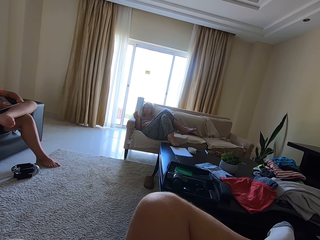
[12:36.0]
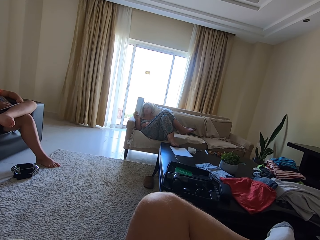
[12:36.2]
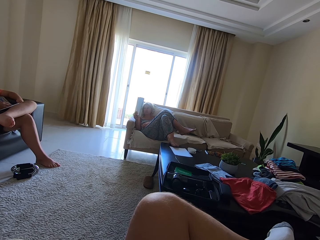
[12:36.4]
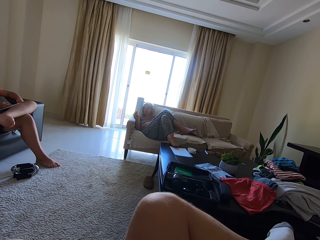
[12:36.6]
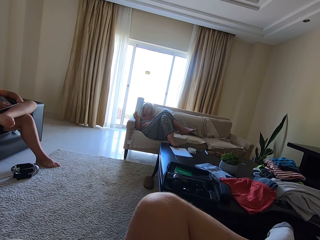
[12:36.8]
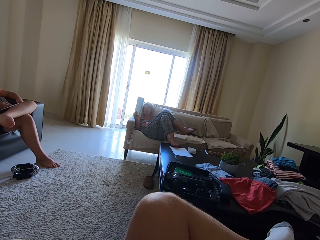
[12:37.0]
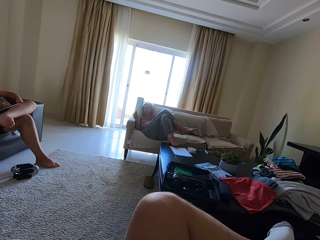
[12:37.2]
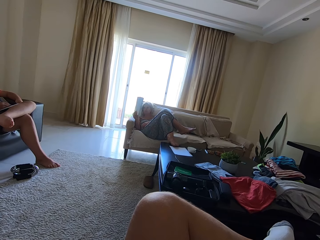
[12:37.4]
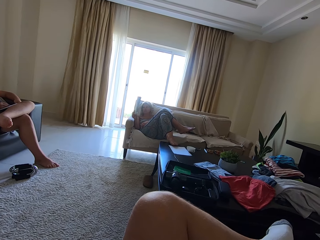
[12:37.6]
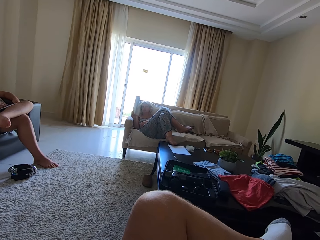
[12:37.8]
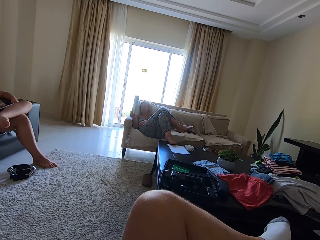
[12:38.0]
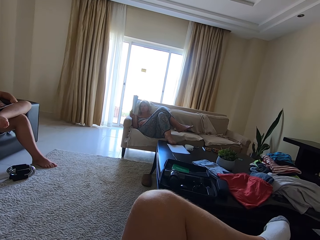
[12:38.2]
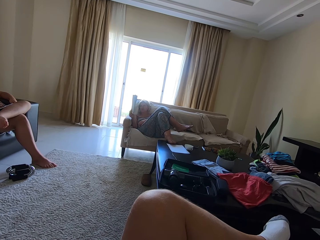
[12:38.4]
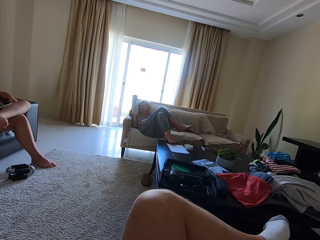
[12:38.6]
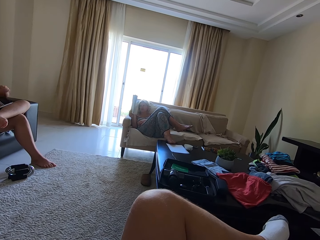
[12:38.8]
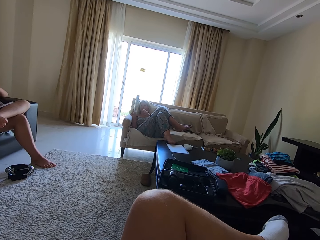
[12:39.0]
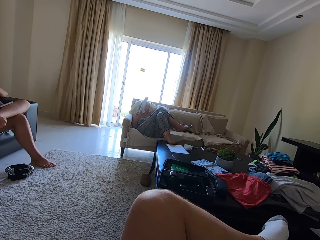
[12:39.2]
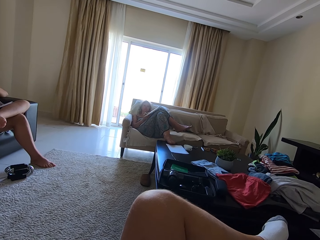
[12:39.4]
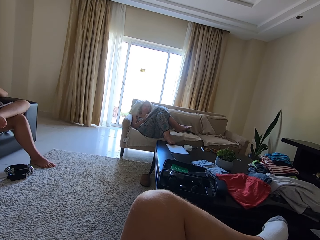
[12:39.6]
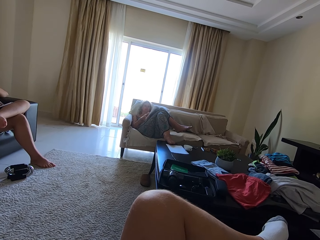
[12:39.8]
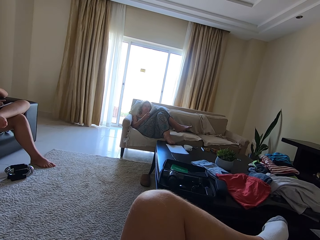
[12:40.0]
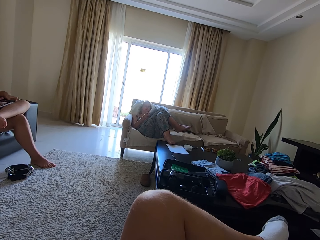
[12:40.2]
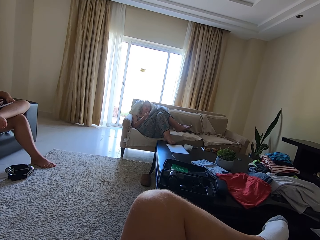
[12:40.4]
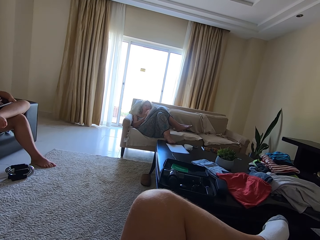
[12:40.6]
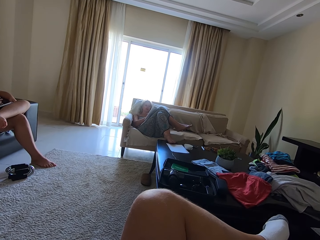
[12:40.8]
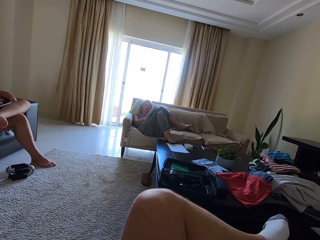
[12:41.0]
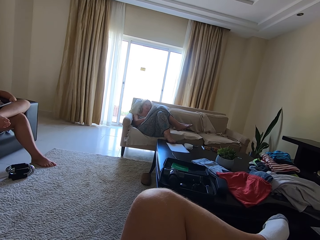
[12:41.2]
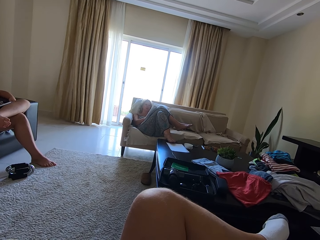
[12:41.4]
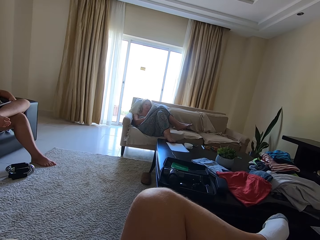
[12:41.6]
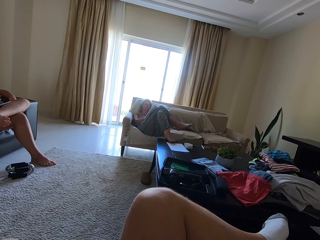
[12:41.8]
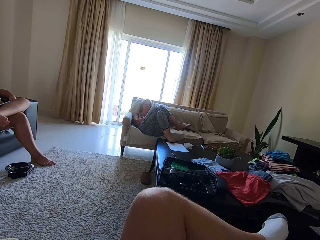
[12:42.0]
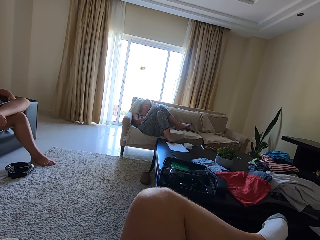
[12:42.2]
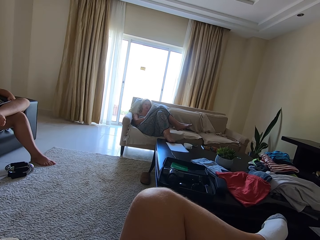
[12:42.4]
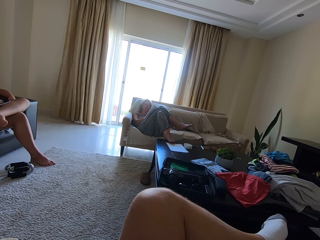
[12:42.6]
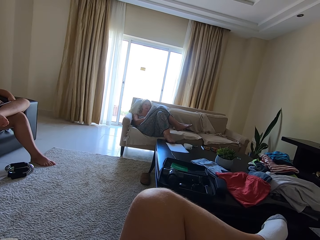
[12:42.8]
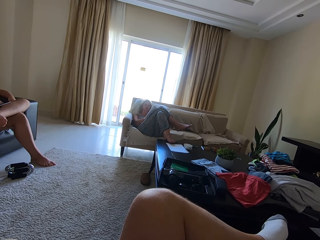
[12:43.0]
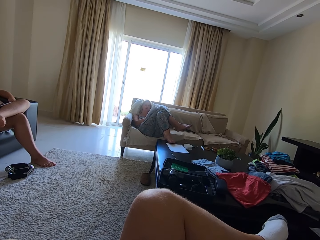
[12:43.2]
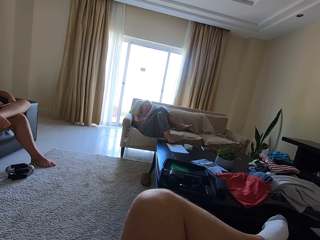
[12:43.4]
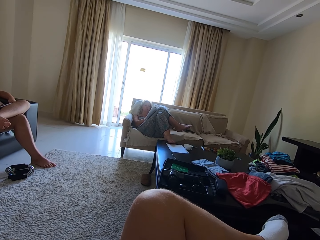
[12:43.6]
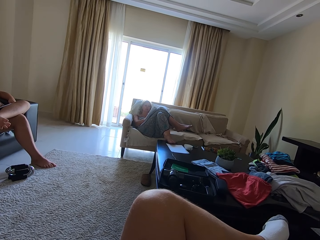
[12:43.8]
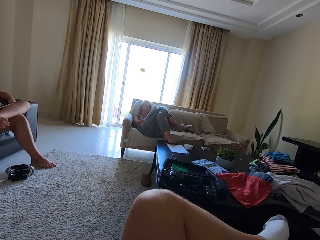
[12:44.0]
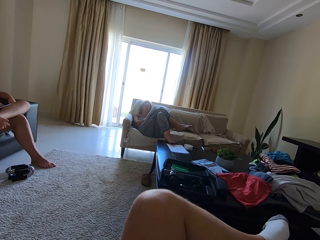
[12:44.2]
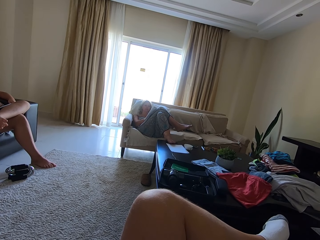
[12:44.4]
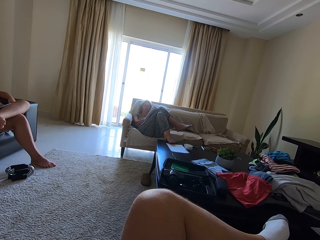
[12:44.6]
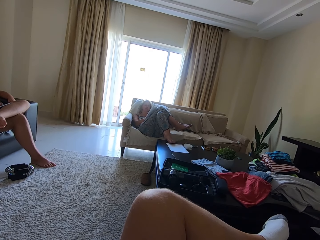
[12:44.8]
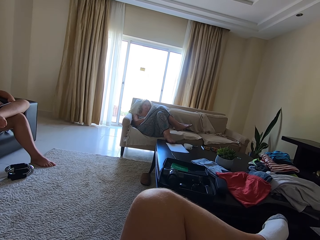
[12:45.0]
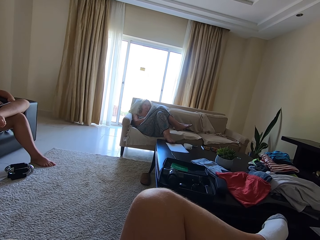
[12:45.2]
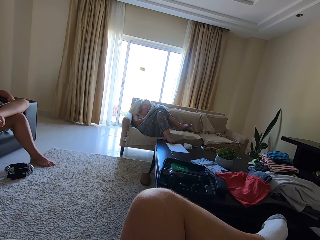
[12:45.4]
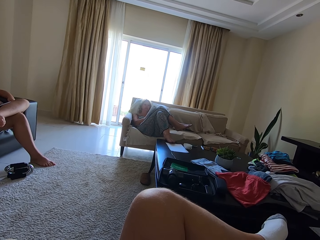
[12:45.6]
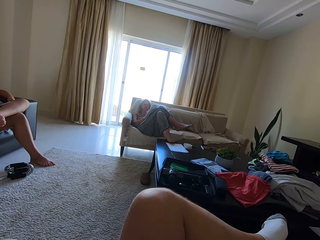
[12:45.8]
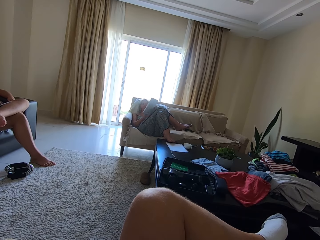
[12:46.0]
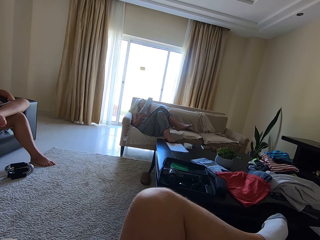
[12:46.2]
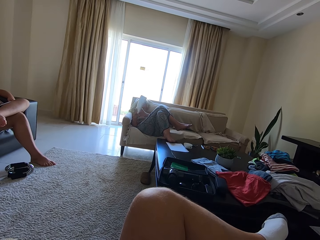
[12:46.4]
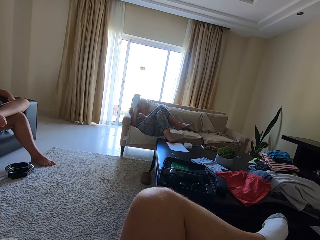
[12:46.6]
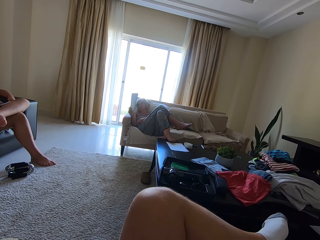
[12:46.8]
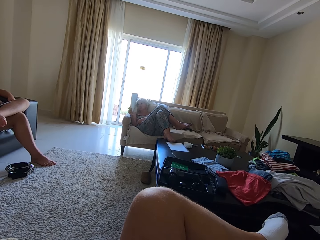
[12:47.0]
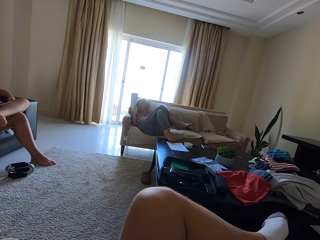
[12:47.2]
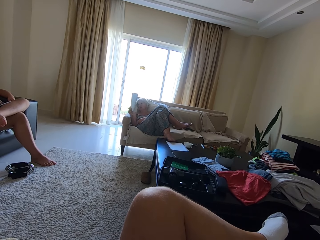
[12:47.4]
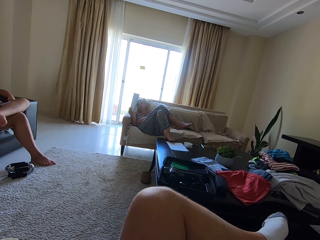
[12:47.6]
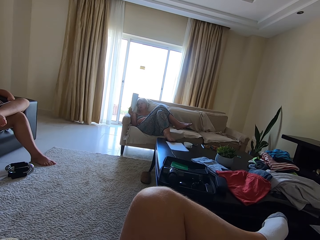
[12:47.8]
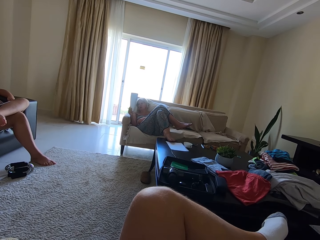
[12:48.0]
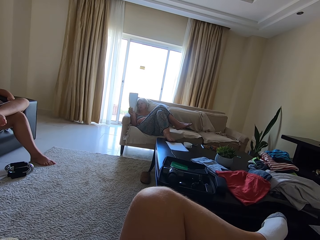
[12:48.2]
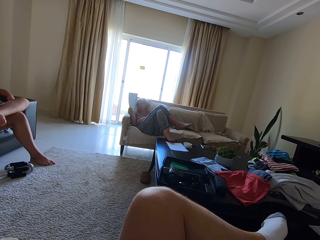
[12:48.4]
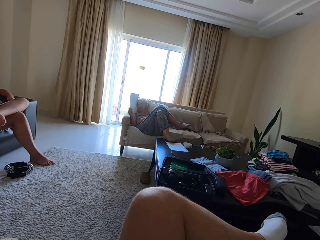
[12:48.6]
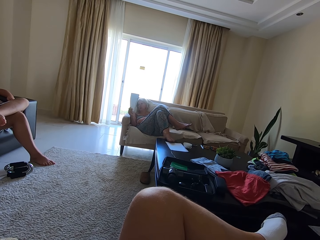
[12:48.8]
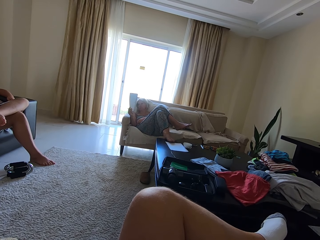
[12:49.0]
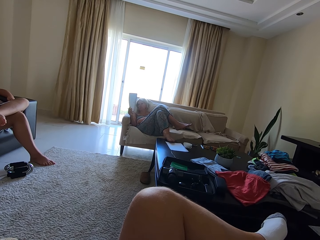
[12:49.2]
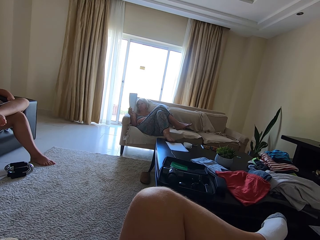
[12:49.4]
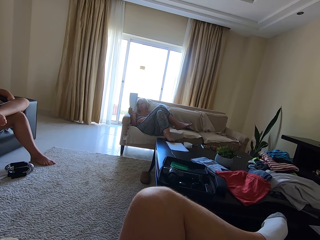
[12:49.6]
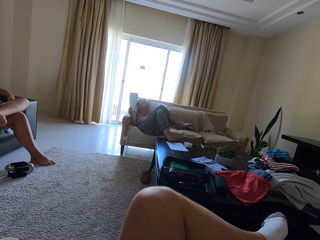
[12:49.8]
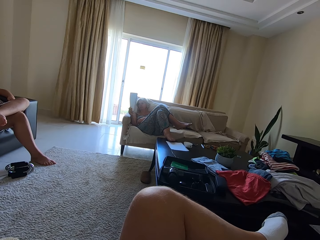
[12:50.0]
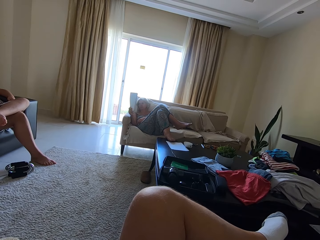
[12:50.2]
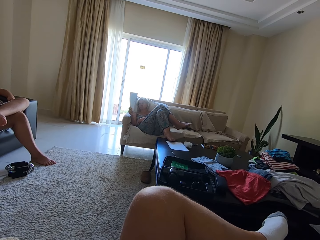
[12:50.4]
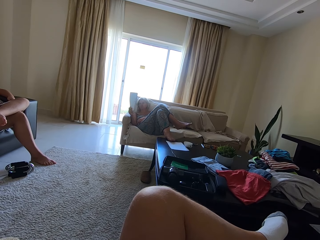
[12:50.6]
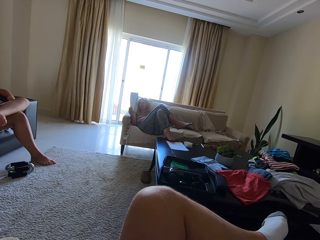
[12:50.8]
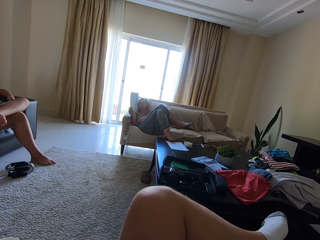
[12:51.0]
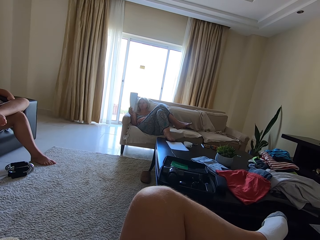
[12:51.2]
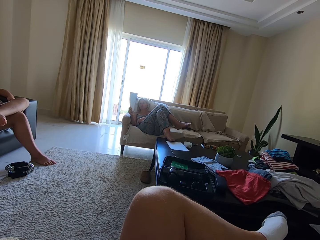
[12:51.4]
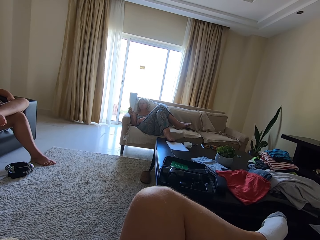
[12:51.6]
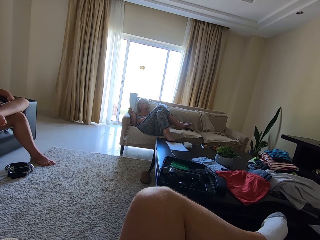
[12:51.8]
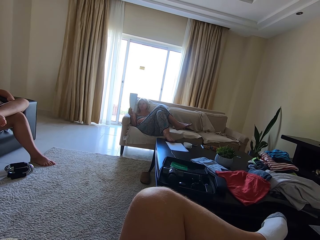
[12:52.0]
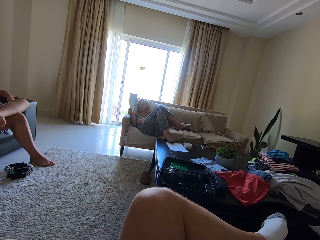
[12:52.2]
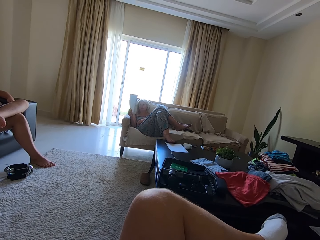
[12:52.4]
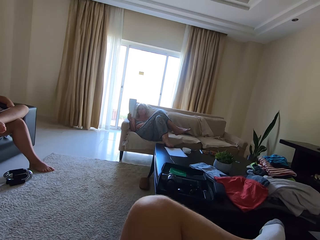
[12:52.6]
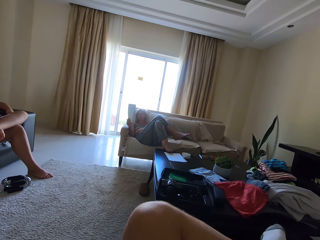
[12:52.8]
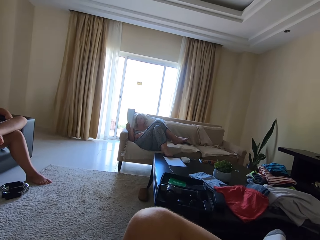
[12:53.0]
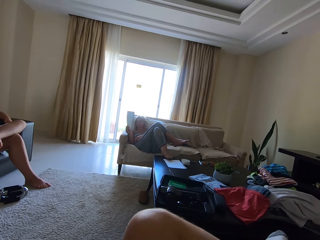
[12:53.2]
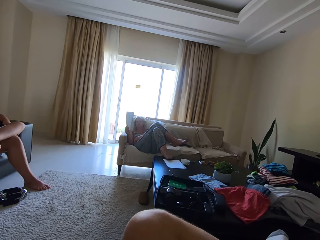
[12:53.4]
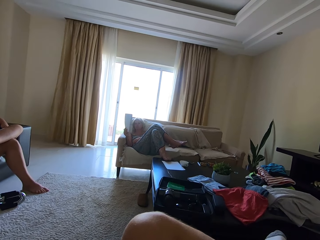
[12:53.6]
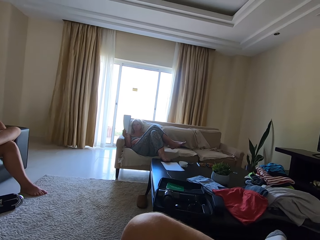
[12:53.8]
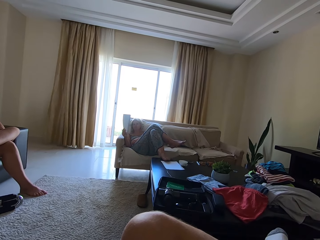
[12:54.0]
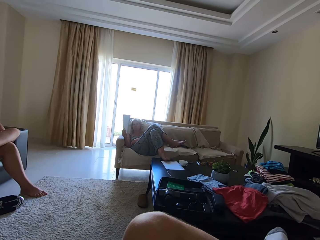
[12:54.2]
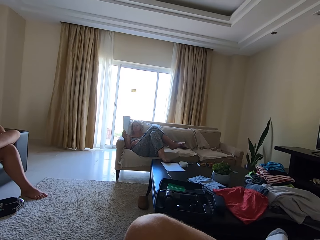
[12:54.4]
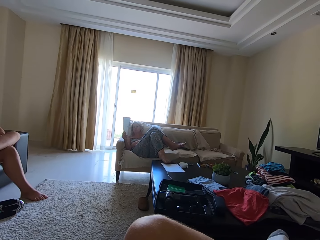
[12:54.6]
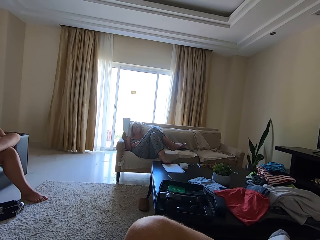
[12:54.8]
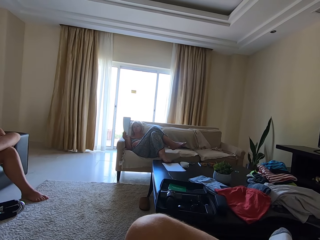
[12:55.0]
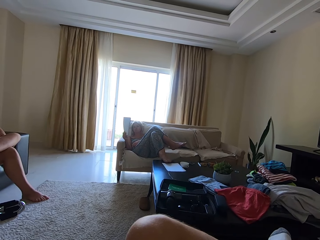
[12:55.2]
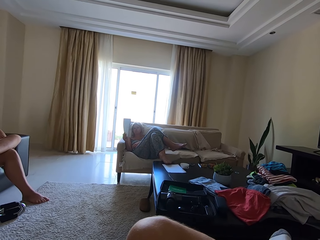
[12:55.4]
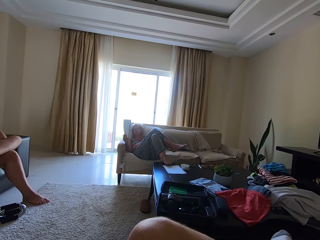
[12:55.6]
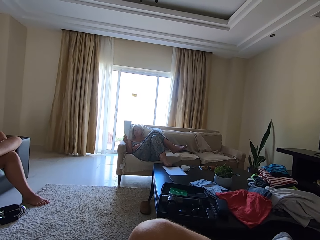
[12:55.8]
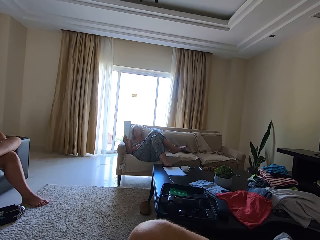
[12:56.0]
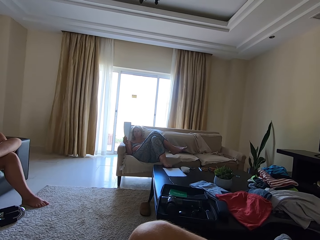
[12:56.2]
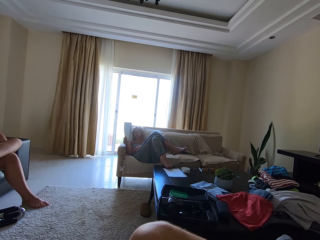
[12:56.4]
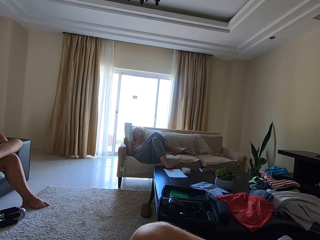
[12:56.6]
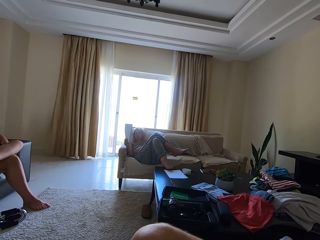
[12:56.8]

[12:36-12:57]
A person writes in a book and lifts the book. The camera wearer talks.
